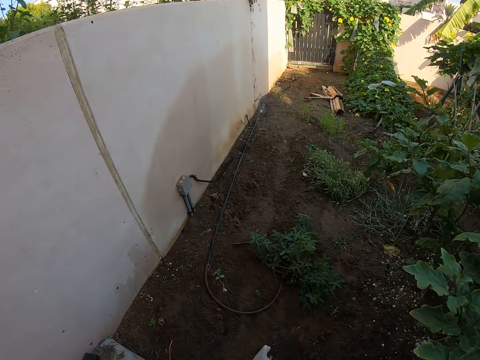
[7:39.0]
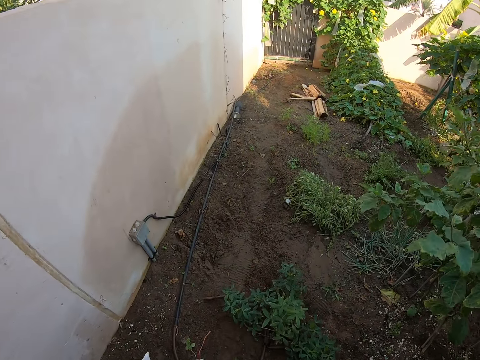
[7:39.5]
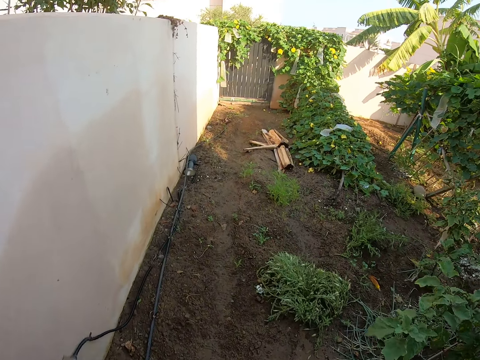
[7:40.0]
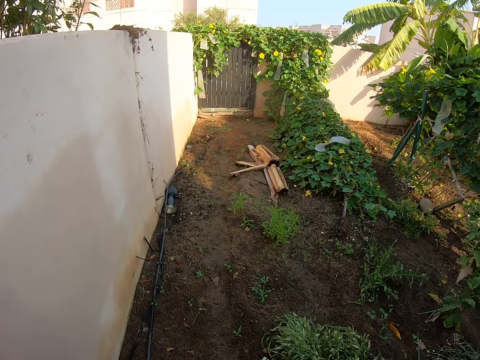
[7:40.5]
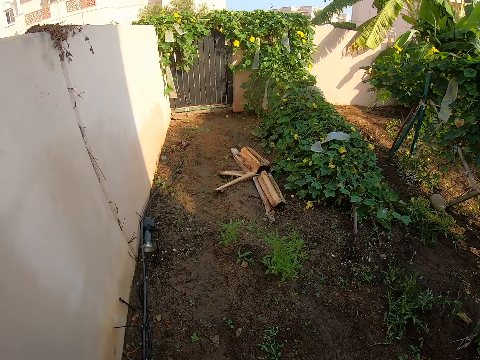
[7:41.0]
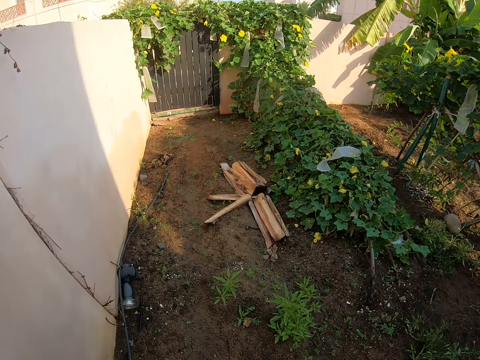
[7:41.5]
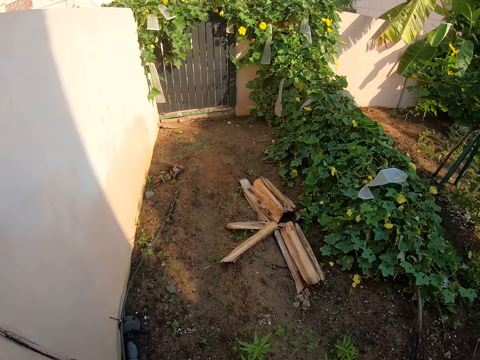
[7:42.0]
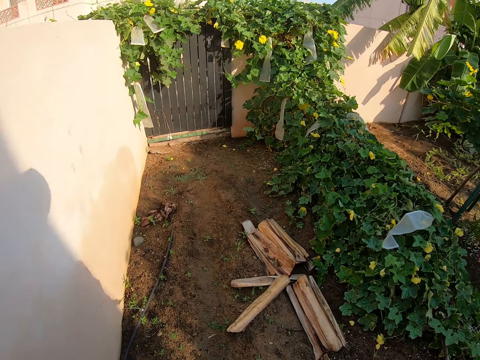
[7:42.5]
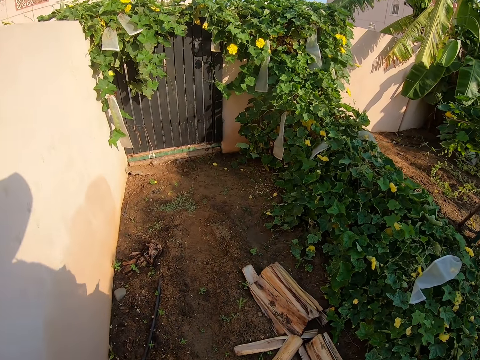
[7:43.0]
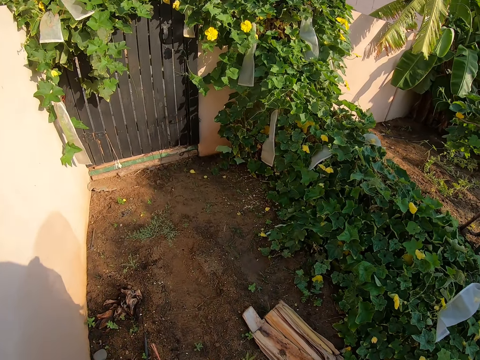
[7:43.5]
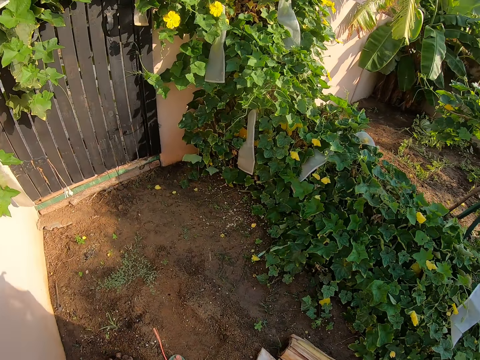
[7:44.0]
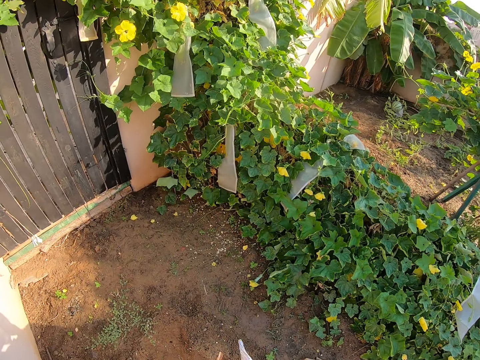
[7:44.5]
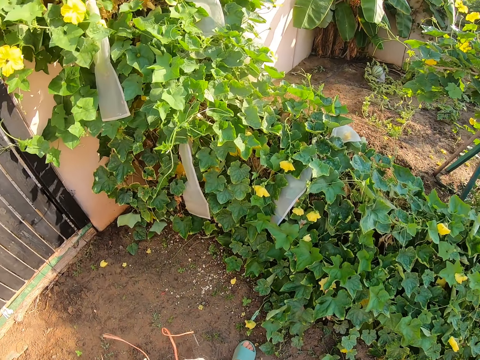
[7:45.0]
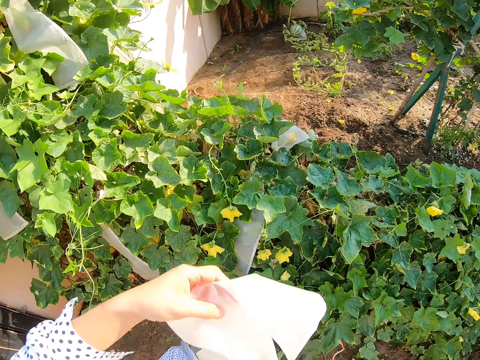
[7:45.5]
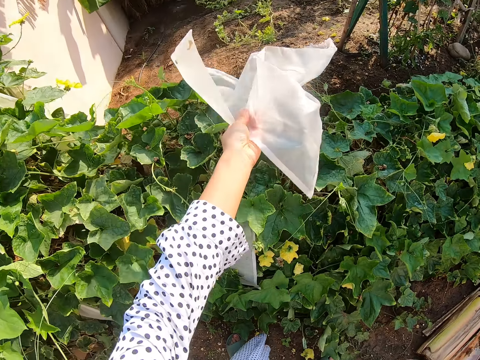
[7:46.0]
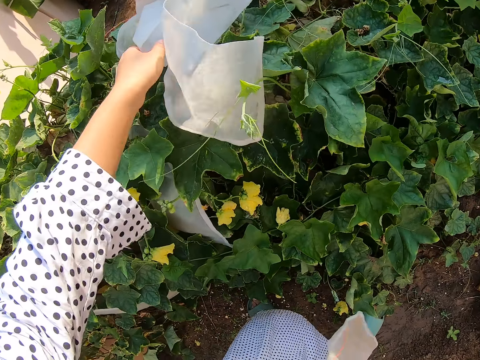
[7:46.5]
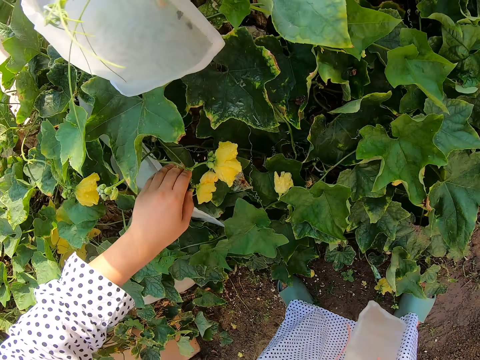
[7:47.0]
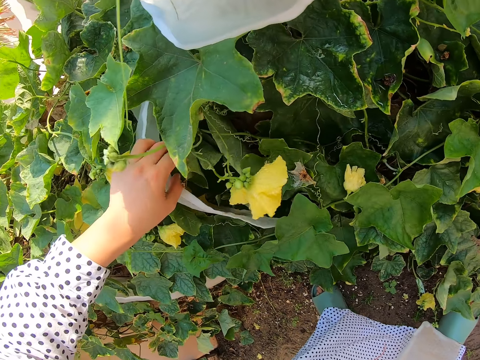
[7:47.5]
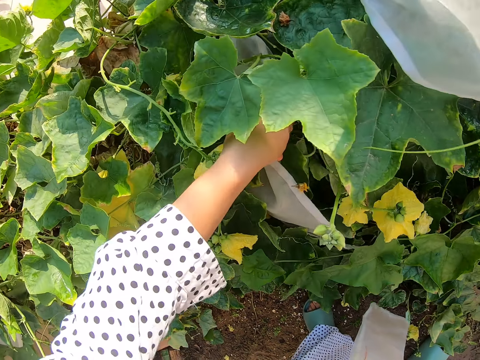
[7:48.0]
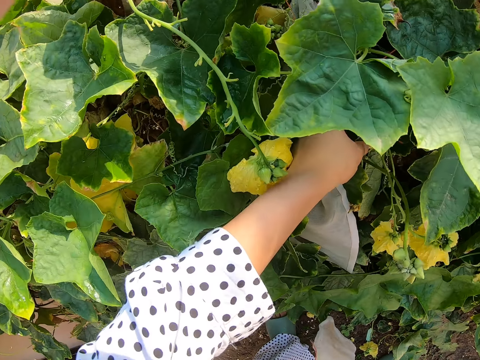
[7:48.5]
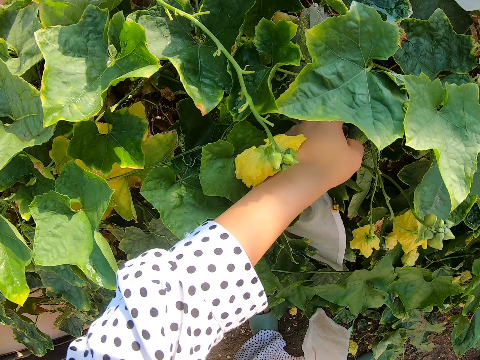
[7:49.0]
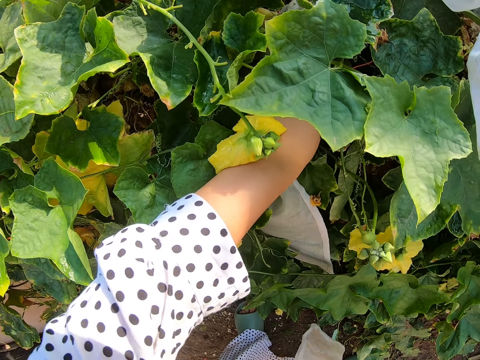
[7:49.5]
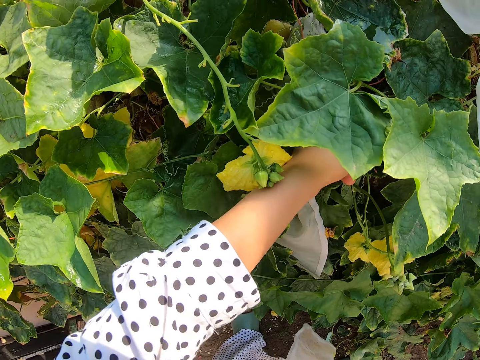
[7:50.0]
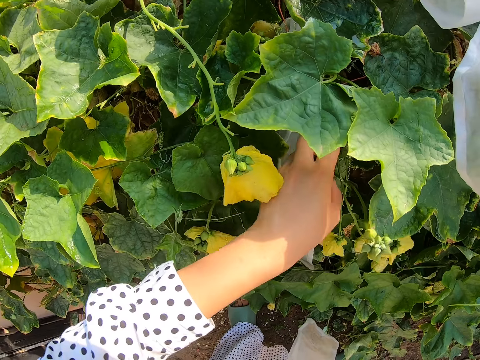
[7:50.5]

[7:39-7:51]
The camera wearer walks round the garden. They put nylons on a plant. They touch the plant.

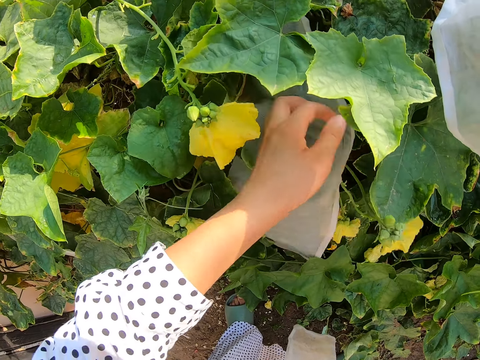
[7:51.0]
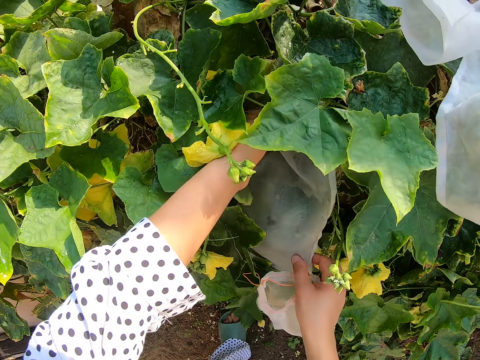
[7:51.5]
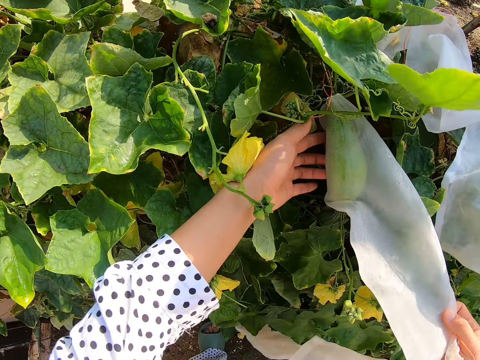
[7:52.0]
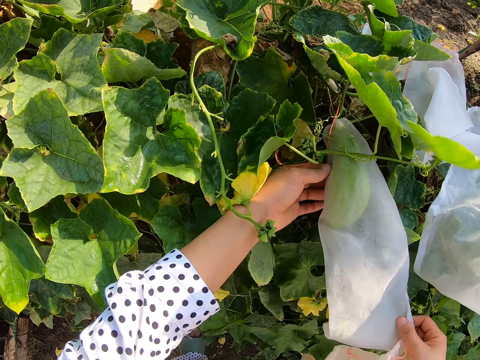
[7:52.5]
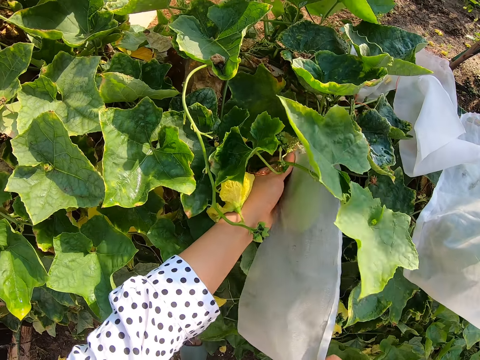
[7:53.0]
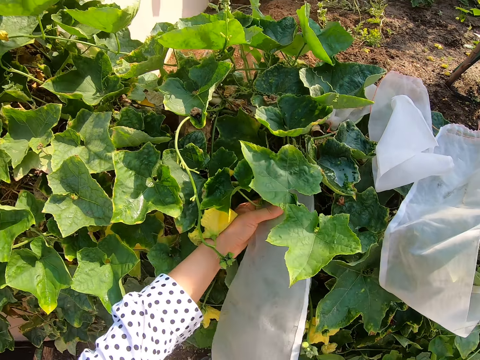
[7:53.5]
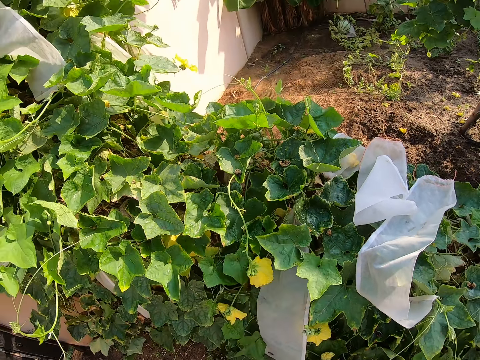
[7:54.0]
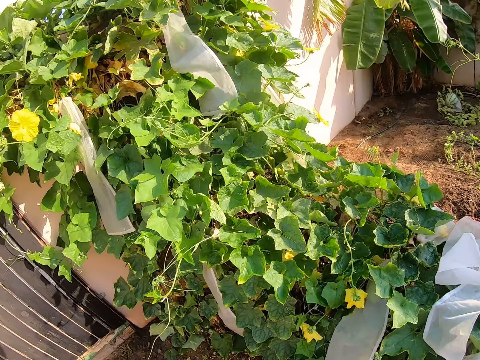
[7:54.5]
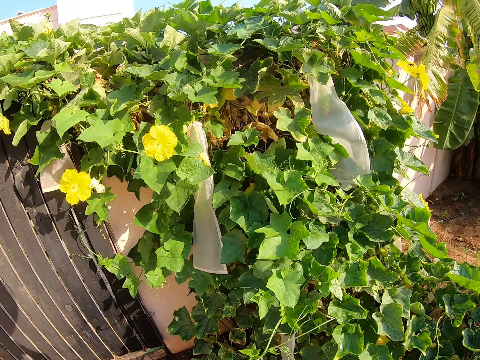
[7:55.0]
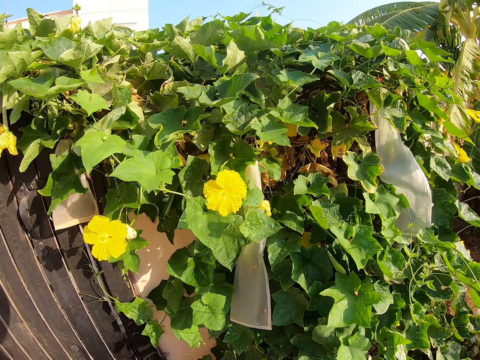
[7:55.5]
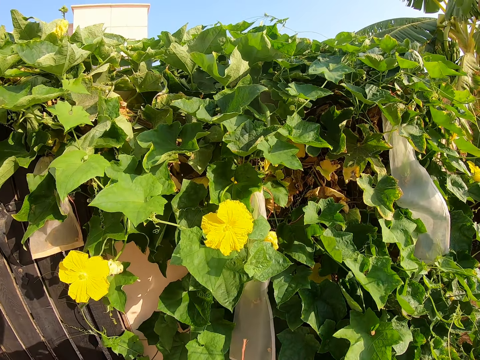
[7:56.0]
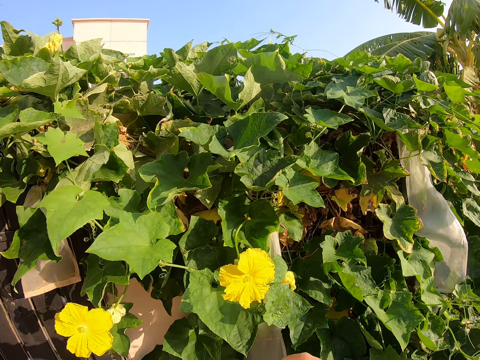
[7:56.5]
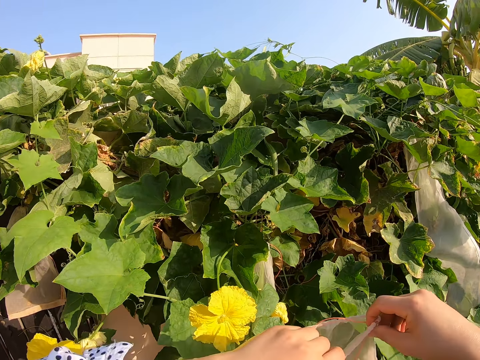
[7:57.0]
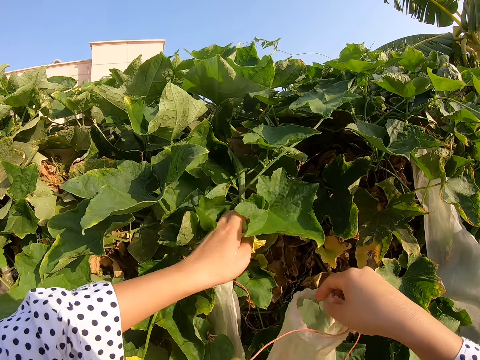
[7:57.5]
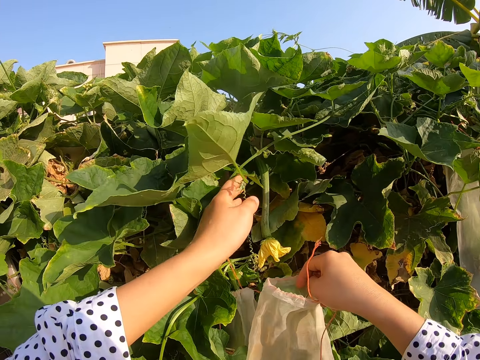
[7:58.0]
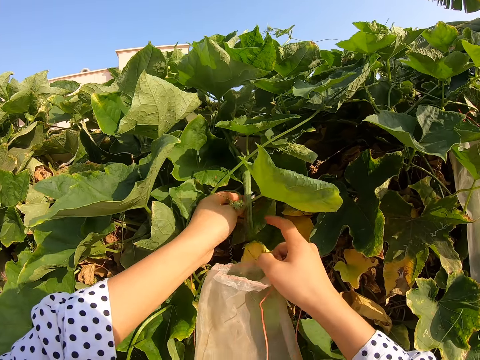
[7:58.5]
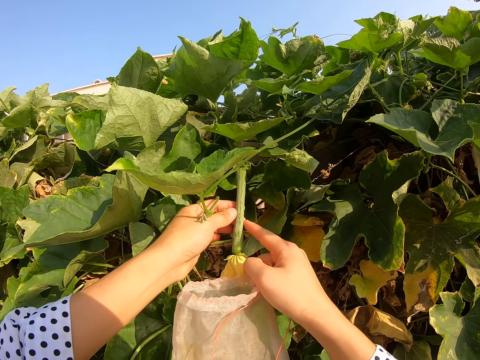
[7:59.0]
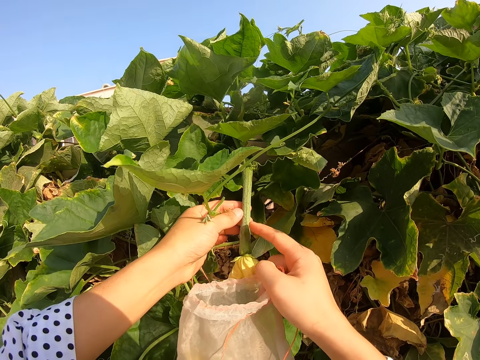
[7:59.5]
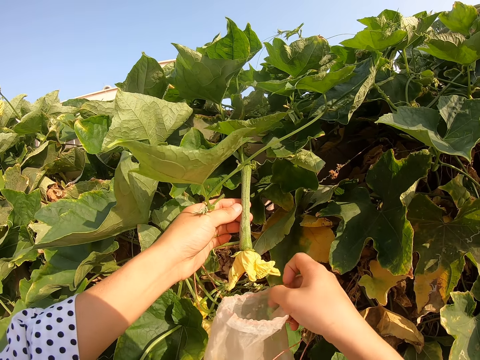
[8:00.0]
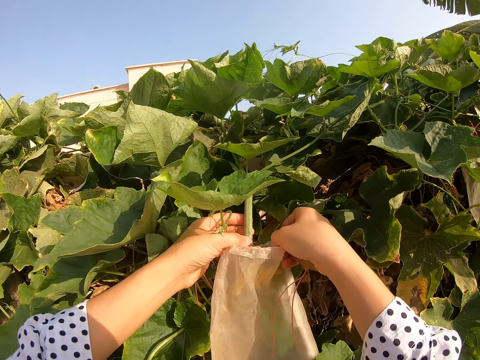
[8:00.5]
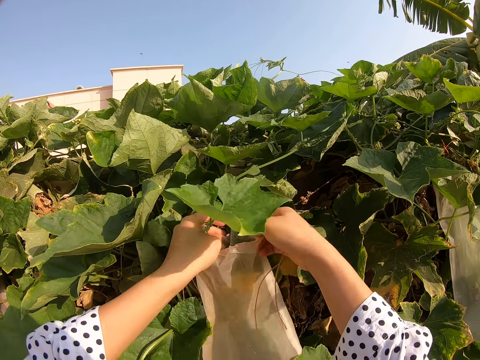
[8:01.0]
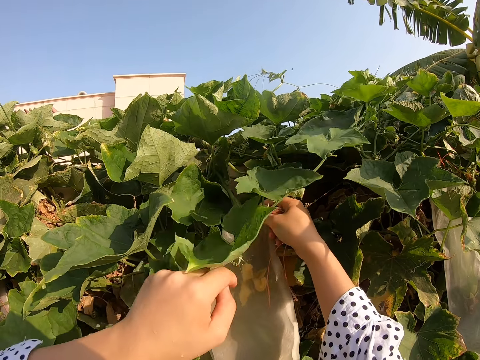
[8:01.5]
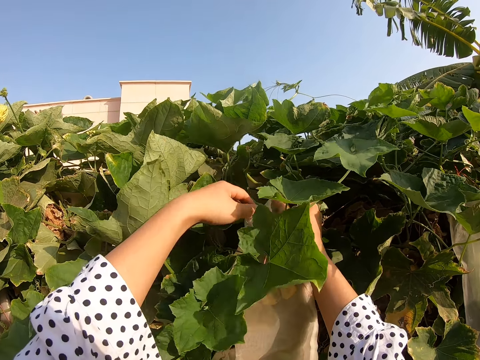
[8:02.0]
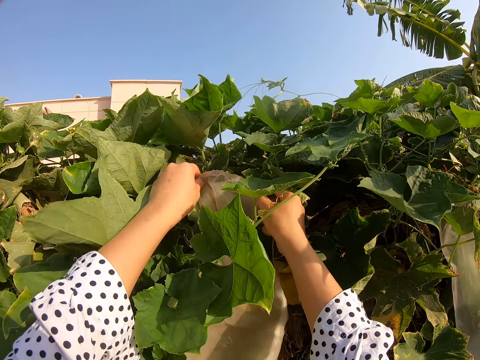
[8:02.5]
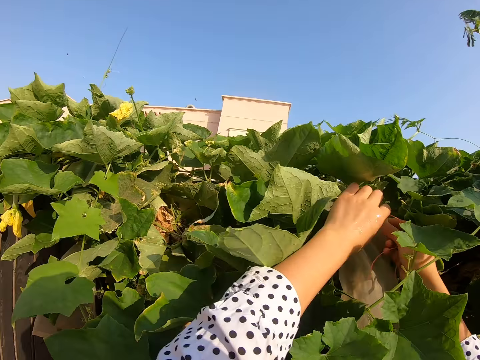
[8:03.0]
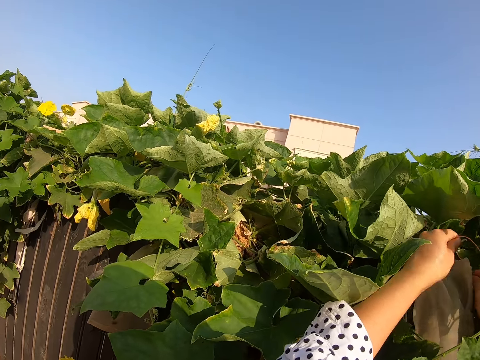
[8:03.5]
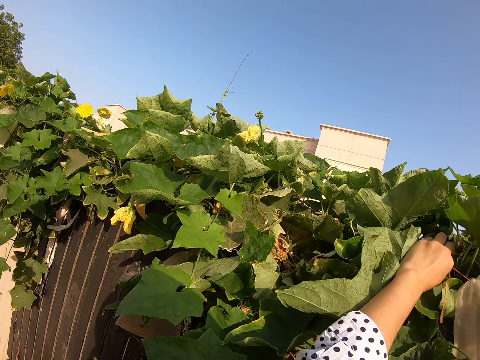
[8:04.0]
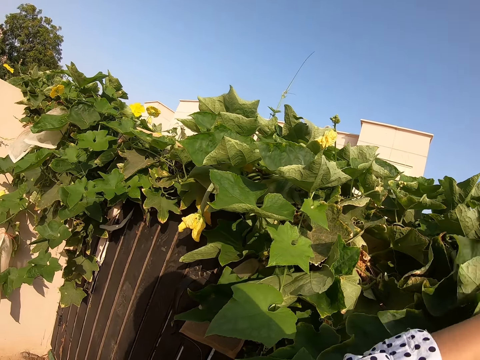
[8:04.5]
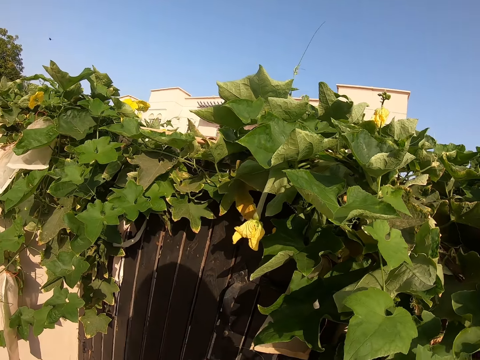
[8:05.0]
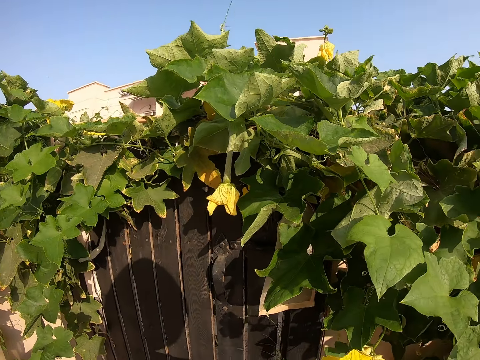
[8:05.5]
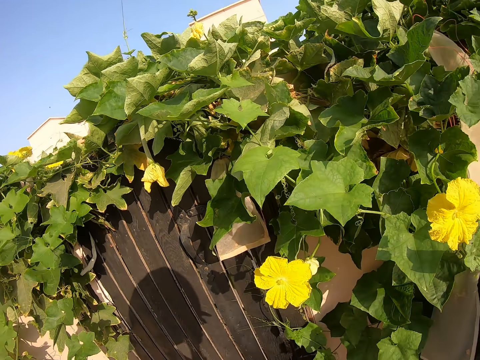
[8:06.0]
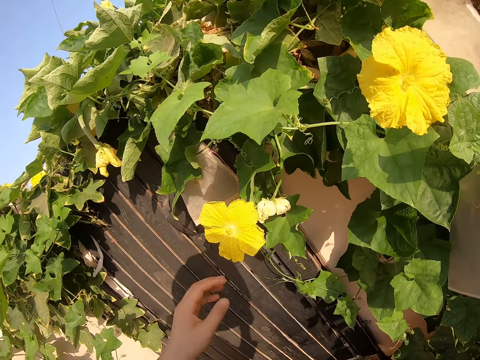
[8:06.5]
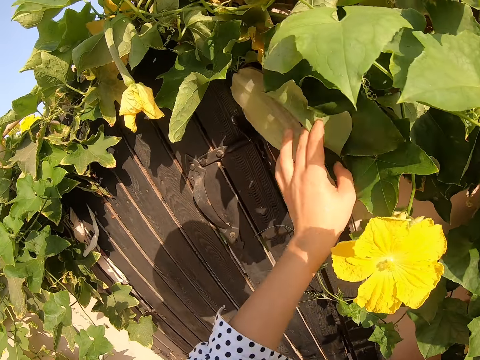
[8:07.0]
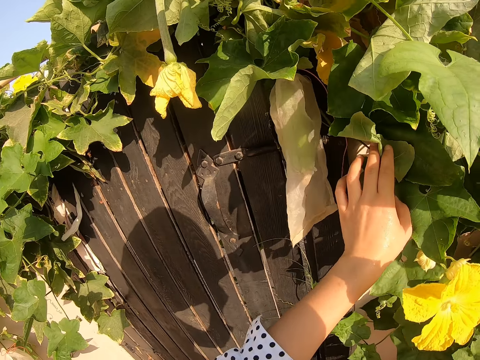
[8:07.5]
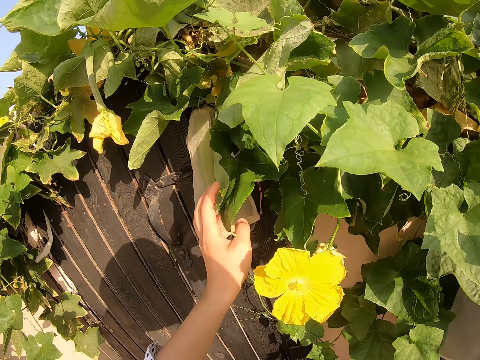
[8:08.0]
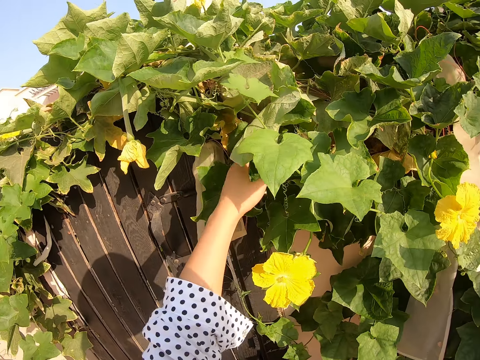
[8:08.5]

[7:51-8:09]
The camera wearer holds the nylon. They see a plant and check on it. They move about. They hold the plant. They cover the plant with hoops. They fix a flower into the nylon. They tie the nylon. They touch the plant.
